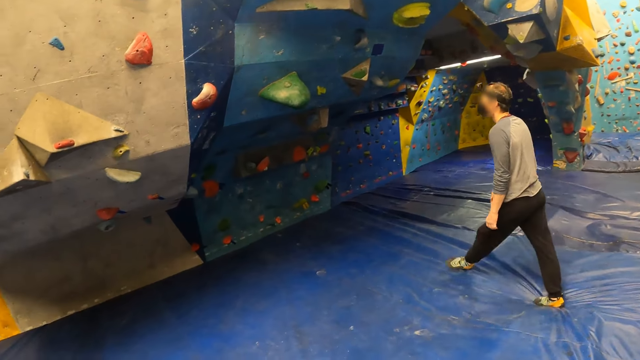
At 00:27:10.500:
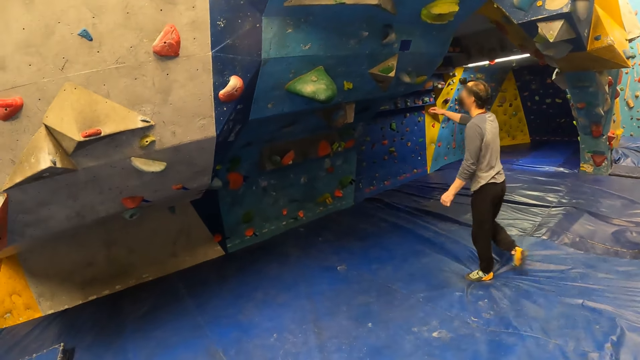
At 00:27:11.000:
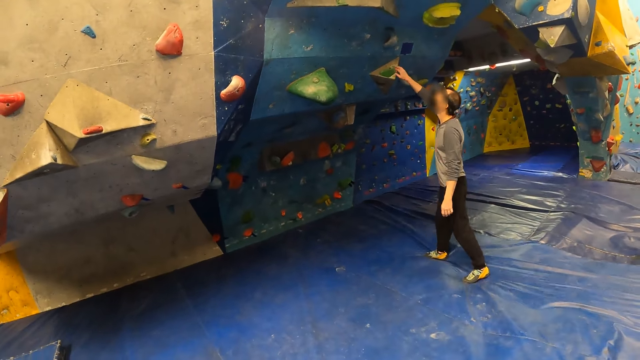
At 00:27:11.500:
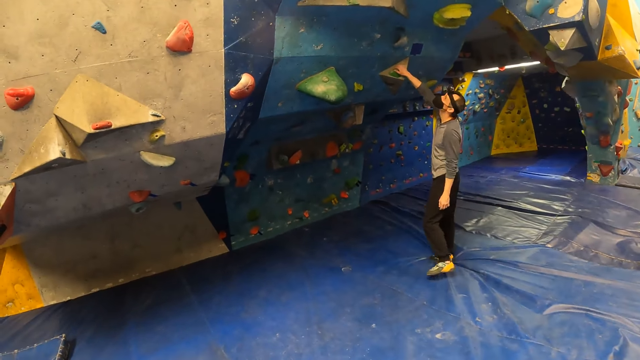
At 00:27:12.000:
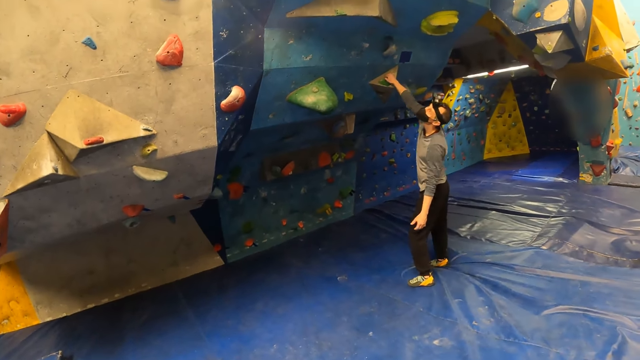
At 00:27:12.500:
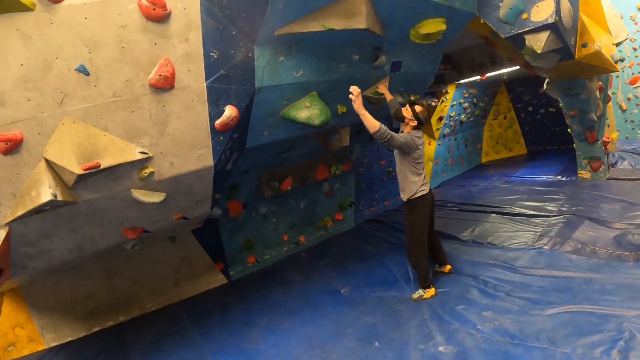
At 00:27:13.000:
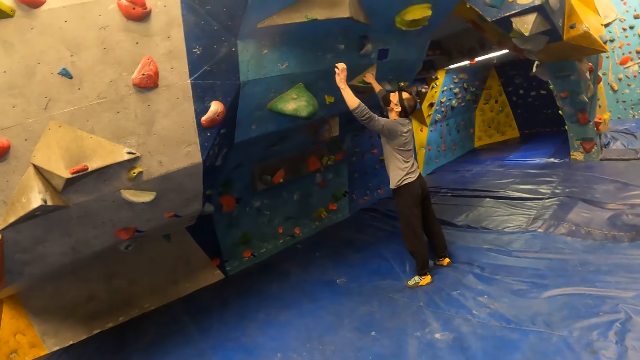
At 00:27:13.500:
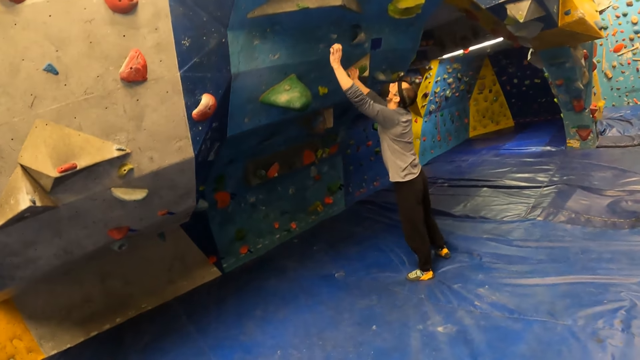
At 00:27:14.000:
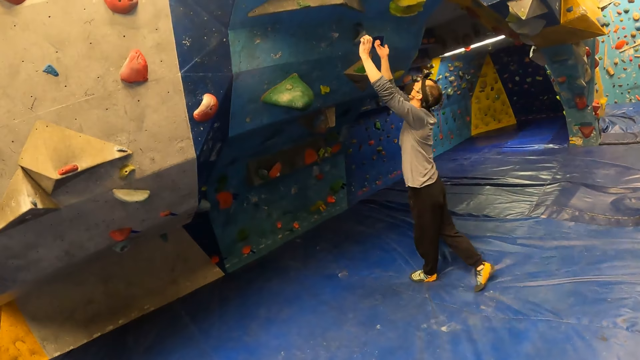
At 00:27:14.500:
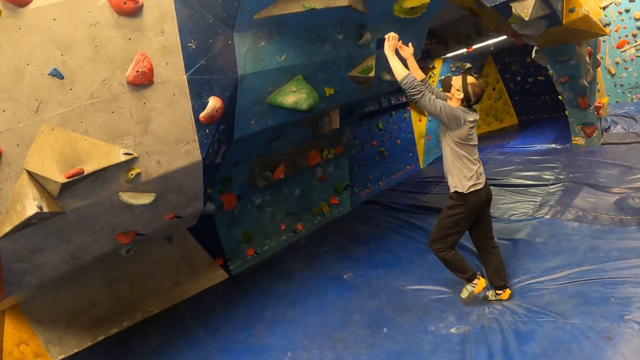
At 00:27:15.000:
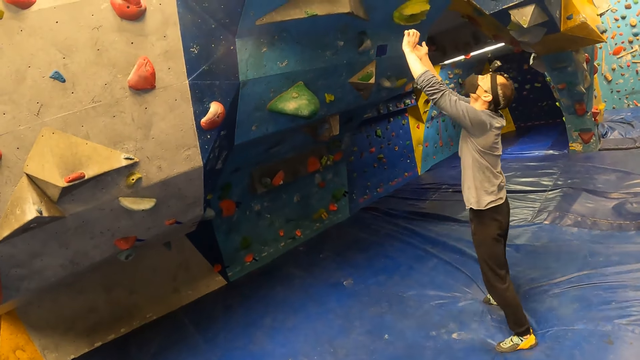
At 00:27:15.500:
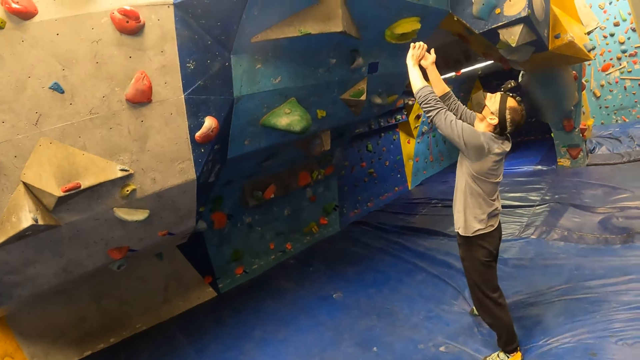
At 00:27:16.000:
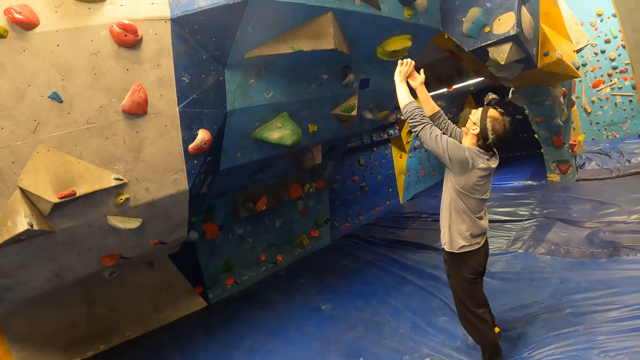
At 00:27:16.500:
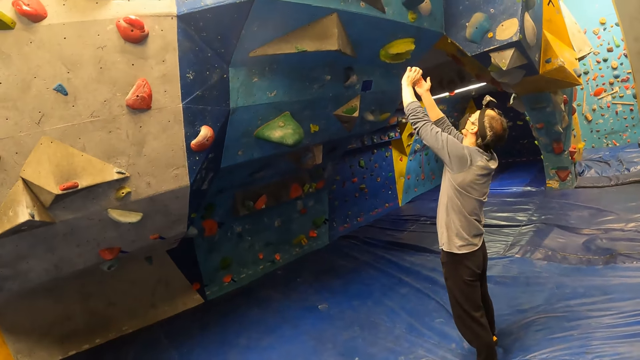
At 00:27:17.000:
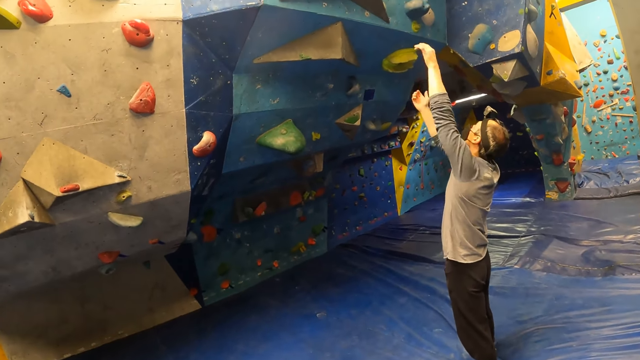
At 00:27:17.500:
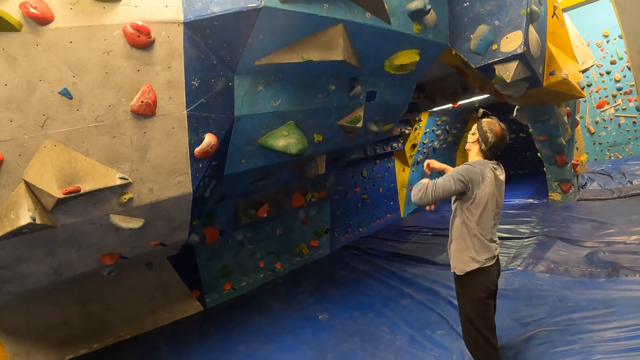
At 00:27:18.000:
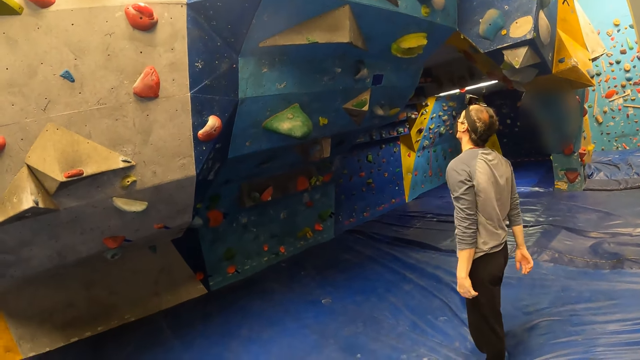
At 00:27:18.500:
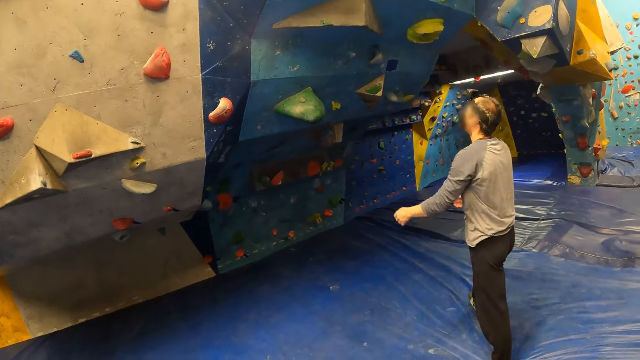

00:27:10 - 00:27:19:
A man holds a rock on the wall with his right hand. The man makes some gestures with both hands. Another man examines the wall.

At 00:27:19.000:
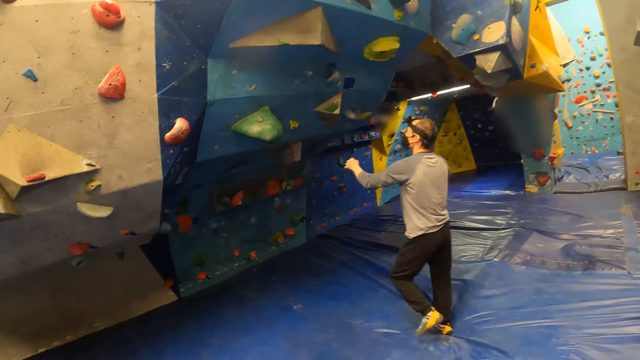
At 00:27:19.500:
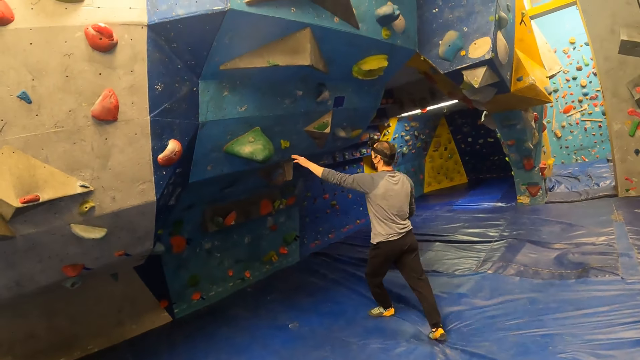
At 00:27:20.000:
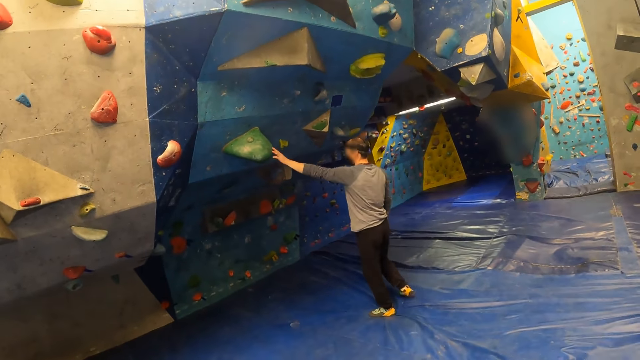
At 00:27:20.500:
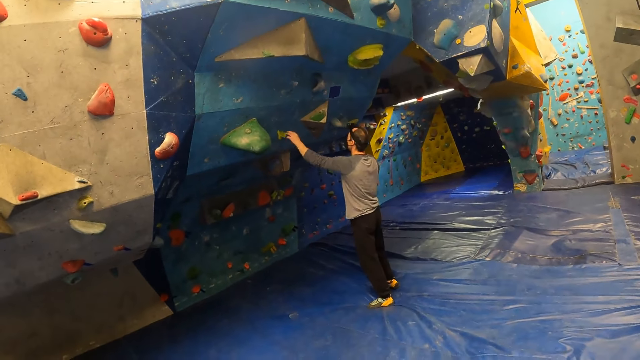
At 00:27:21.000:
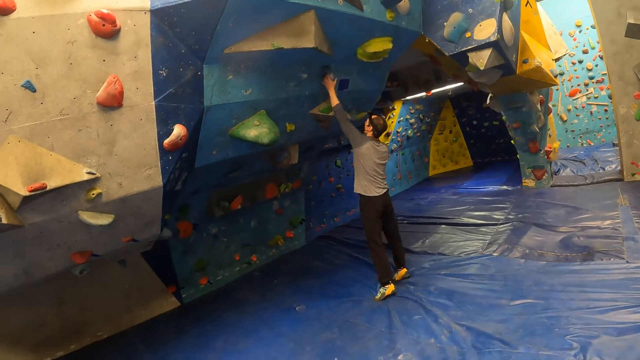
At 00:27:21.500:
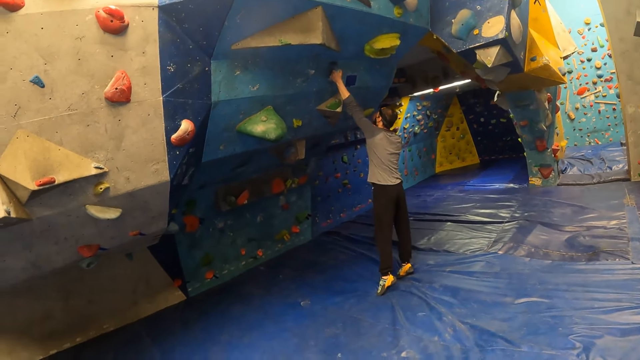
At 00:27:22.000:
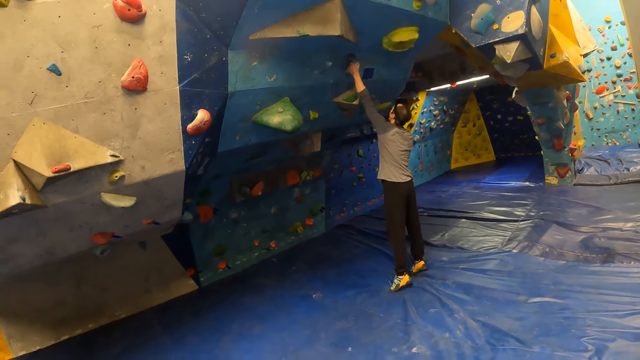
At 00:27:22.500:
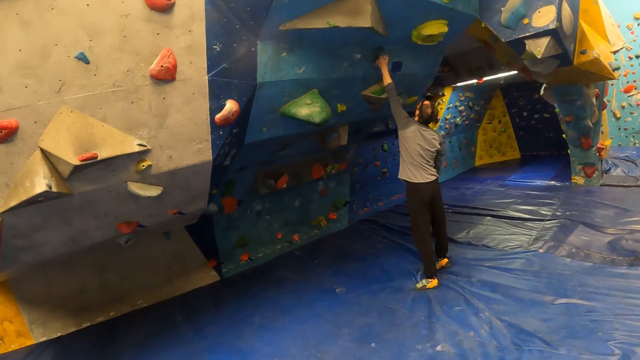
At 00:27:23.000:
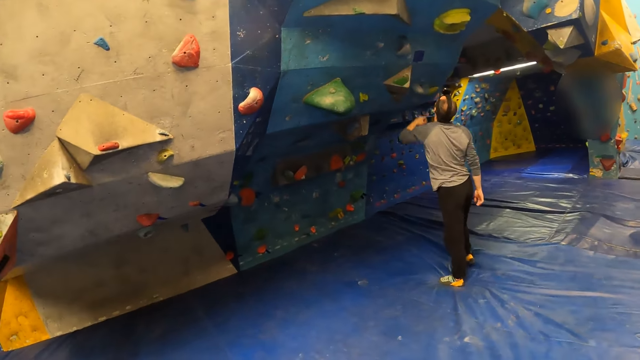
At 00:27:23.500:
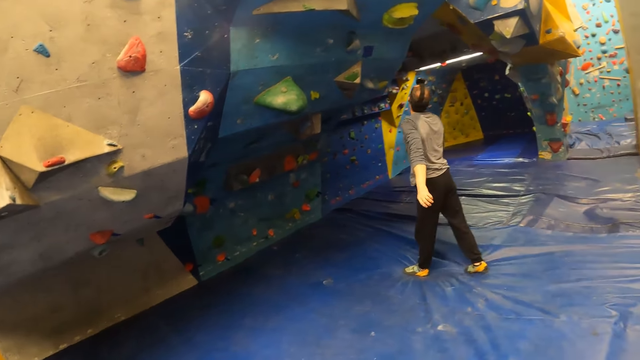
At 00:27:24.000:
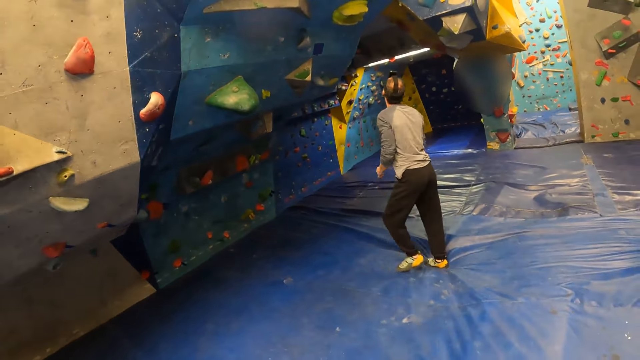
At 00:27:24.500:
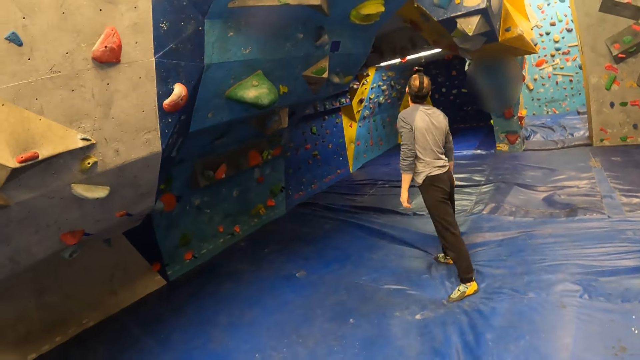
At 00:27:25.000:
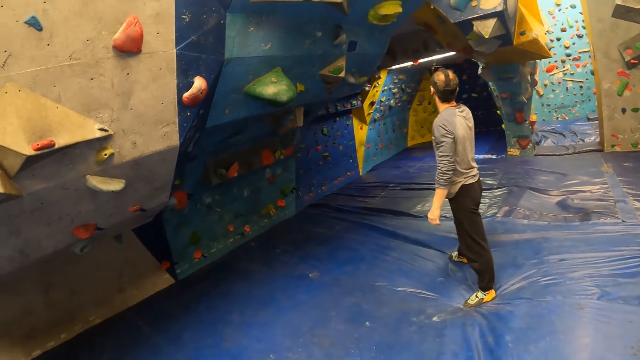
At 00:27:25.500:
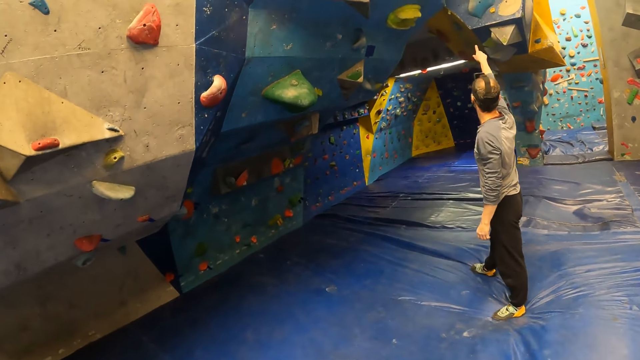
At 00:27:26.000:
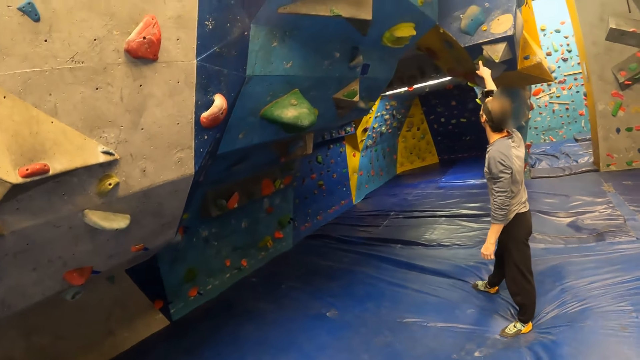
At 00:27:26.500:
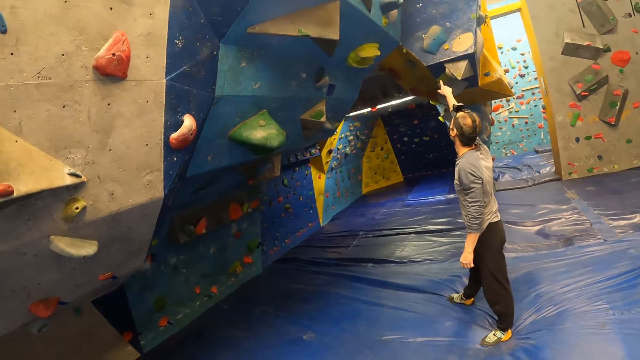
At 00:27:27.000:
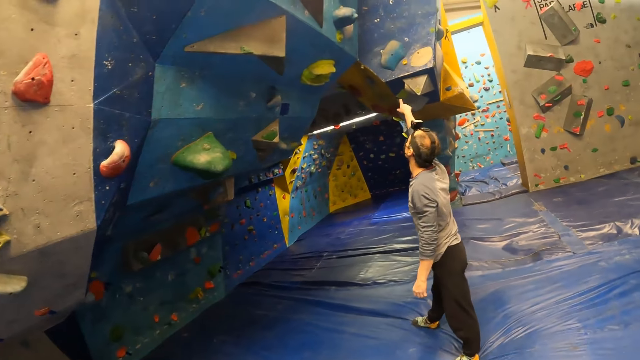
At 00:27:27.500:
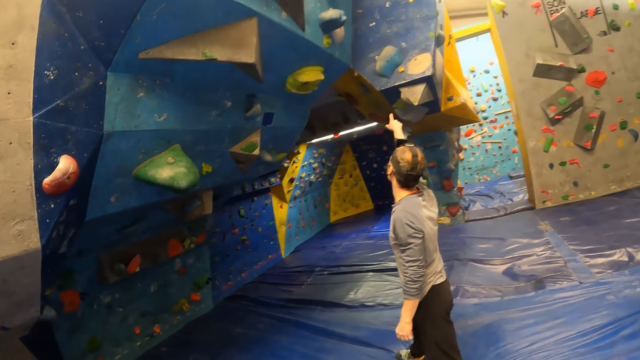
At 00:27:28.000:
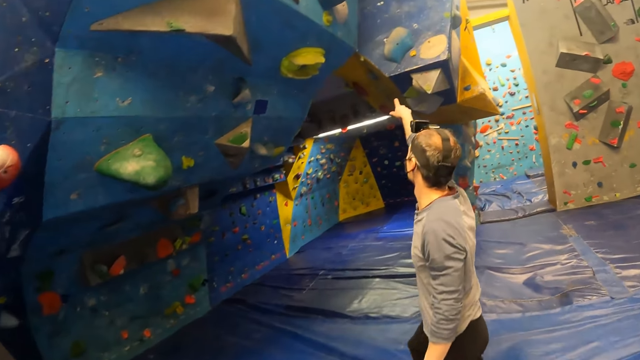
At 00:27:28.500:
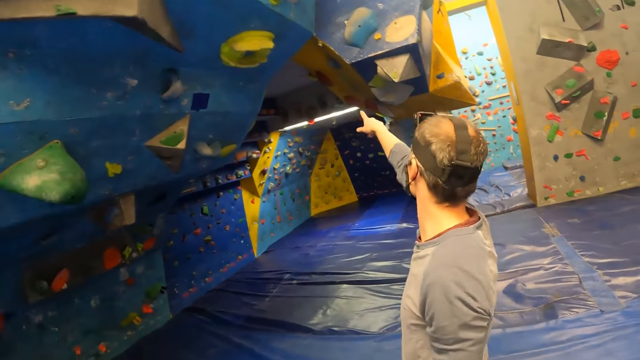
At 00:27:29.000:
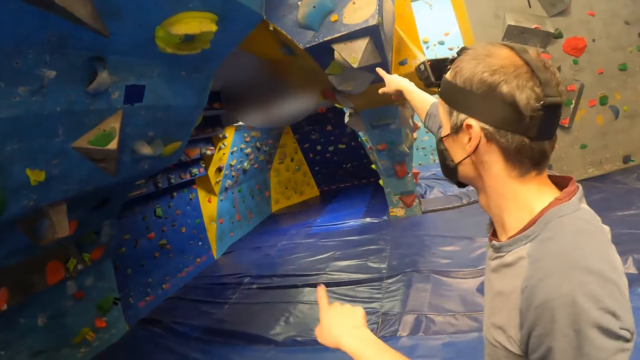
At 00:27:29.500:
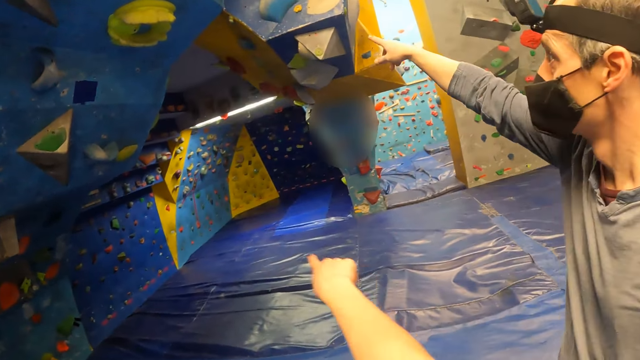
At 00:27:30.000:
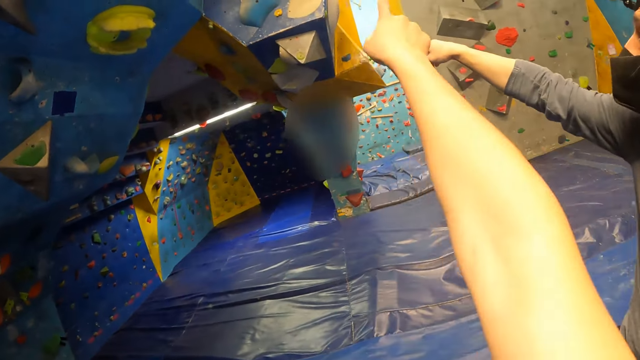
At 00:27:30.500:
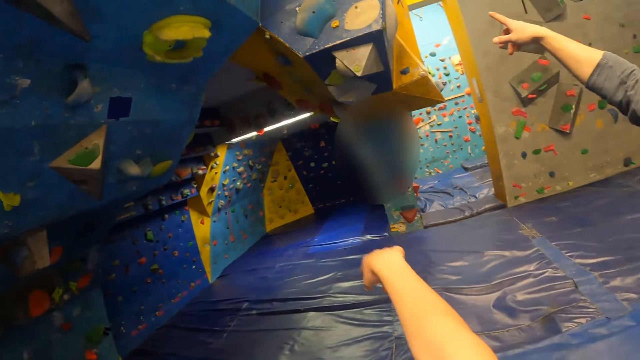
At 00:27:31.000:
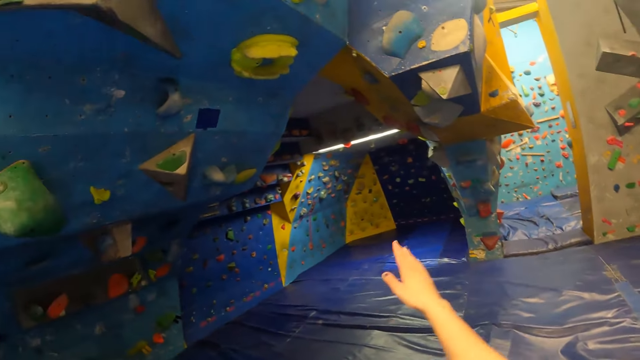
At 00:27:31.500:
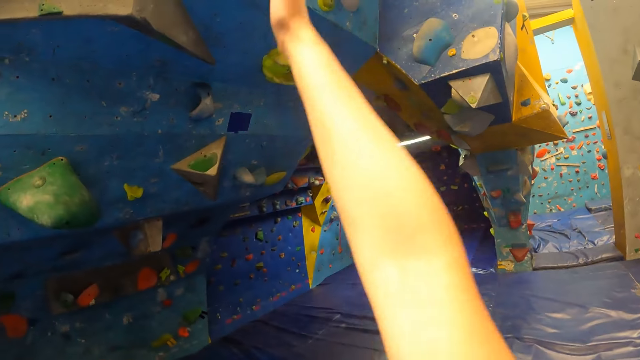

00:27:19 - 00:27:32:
A man touches a climbing hold or climbing rocks with his left hand. The man holds the climbing hold with his left hand. The camera wearer moves towards the climbing rocks. The man points at the wall with his right index finger. The camera wearer moves toward the man. She points to the wall with her right index finger.
